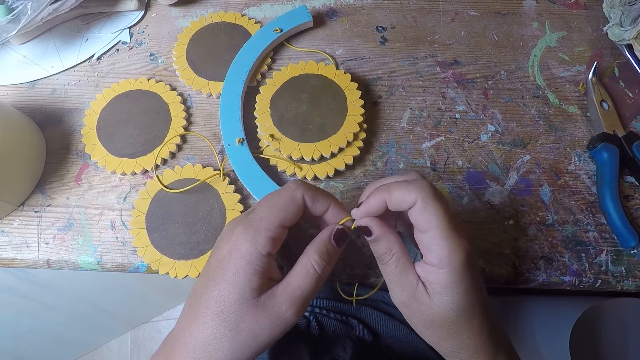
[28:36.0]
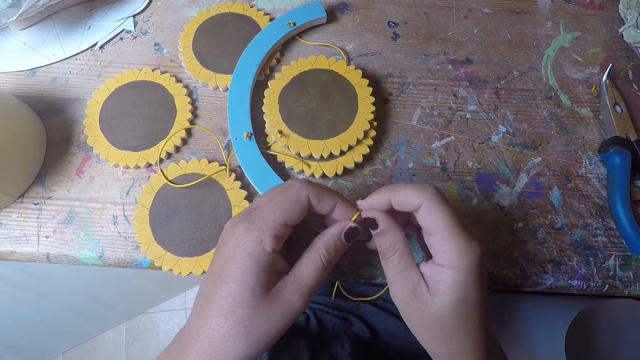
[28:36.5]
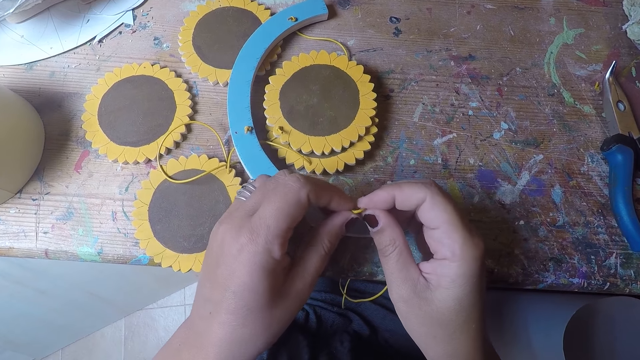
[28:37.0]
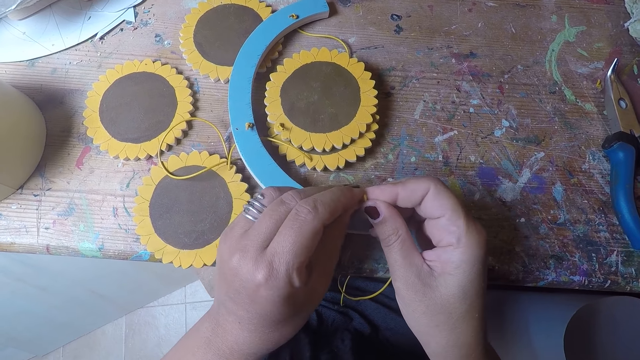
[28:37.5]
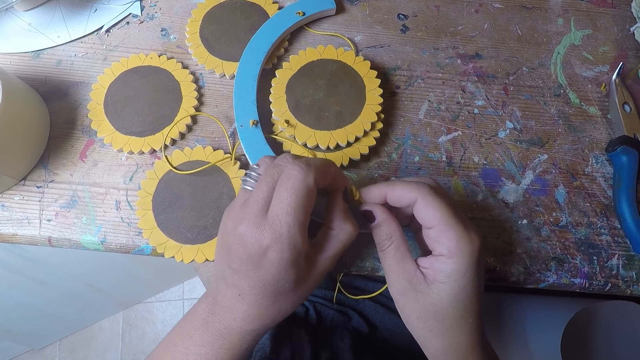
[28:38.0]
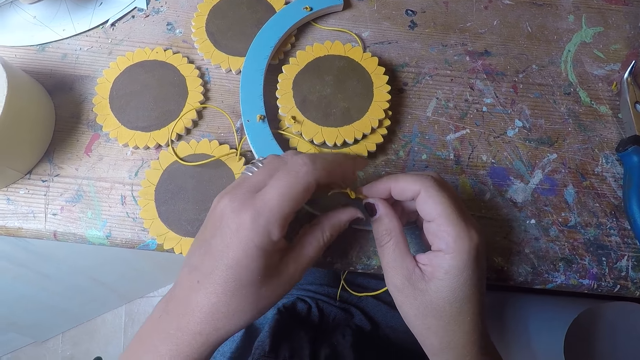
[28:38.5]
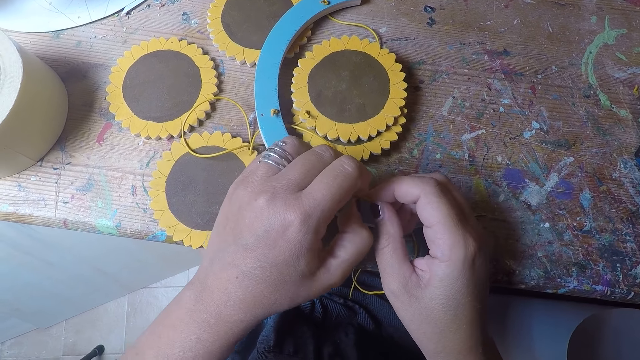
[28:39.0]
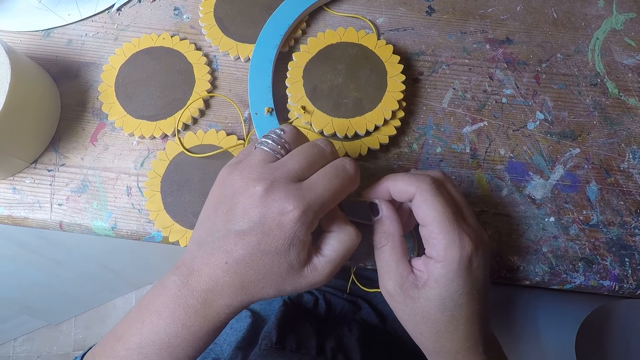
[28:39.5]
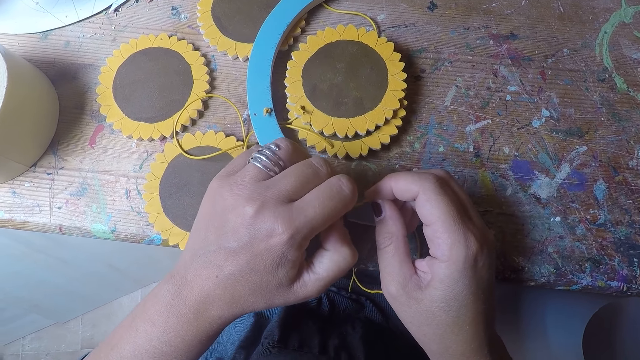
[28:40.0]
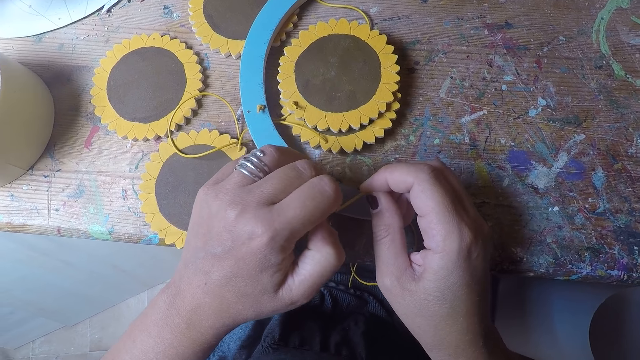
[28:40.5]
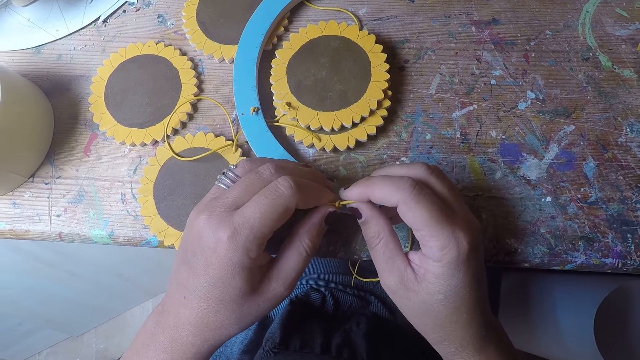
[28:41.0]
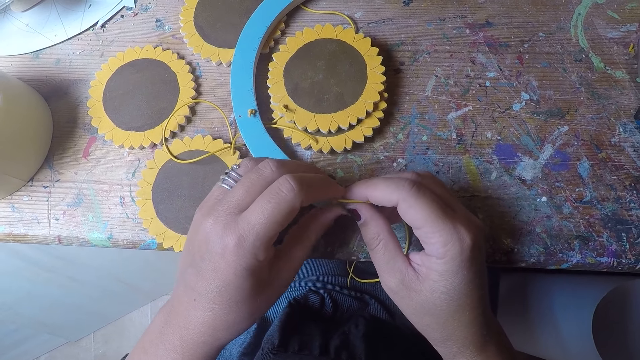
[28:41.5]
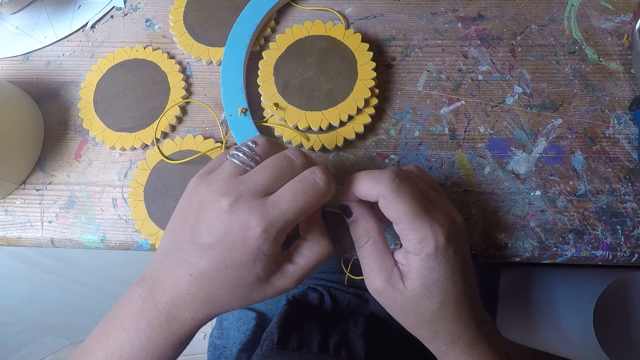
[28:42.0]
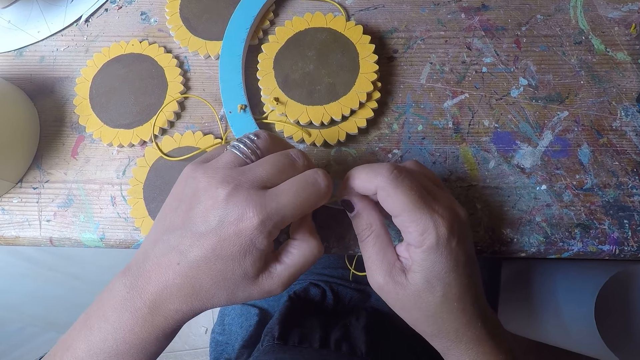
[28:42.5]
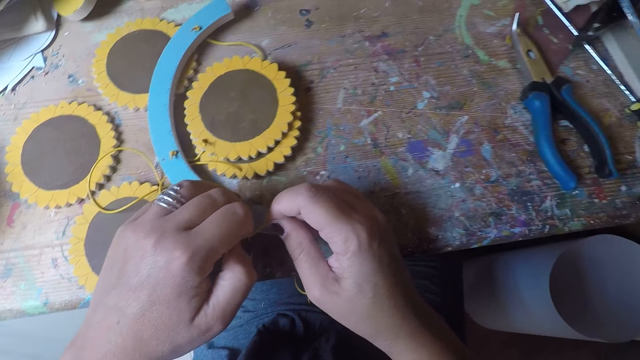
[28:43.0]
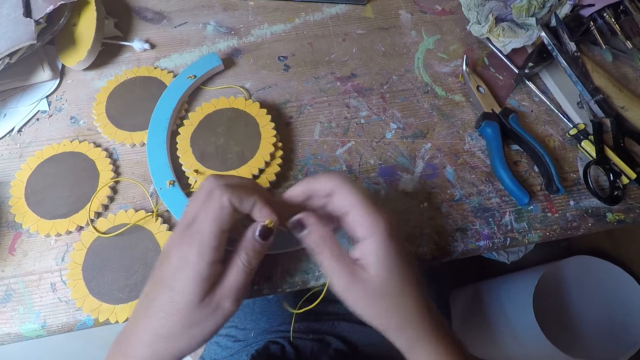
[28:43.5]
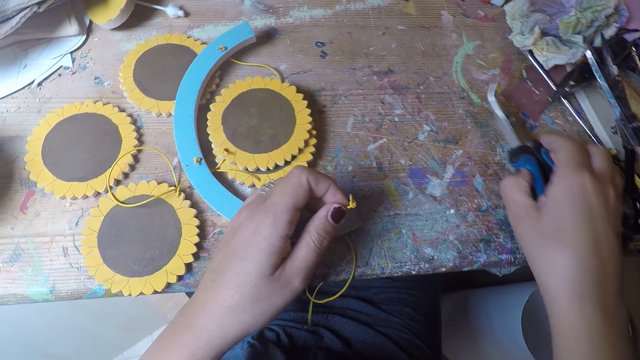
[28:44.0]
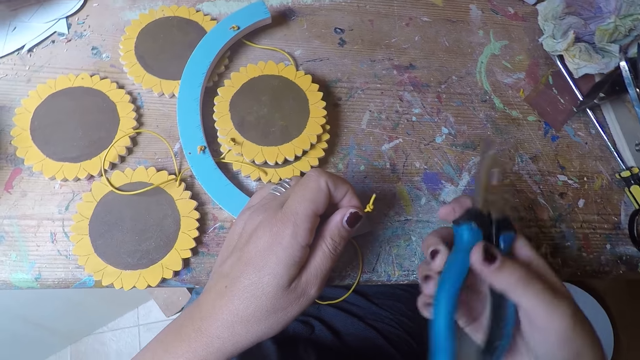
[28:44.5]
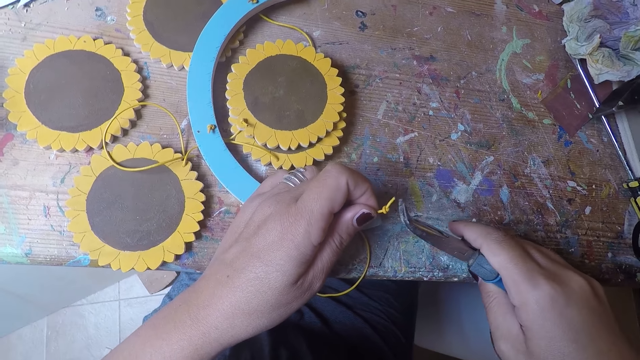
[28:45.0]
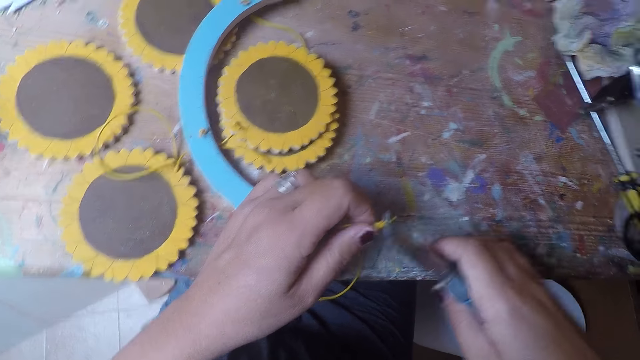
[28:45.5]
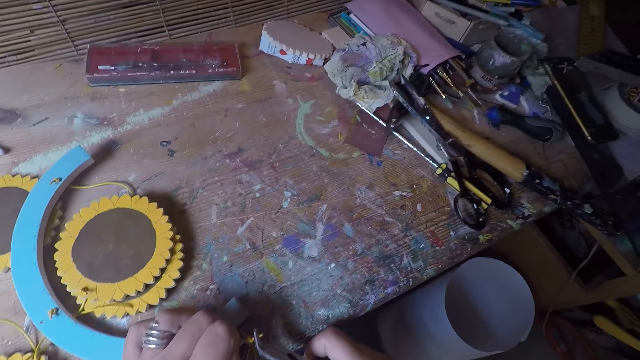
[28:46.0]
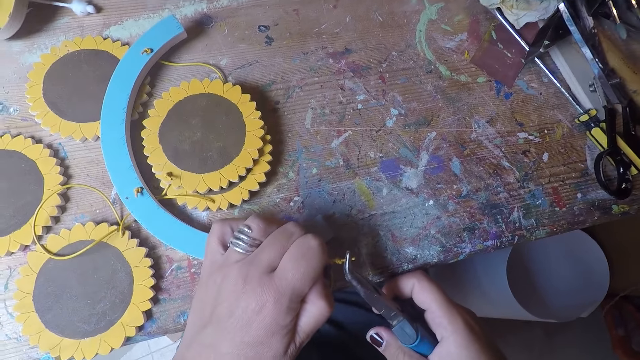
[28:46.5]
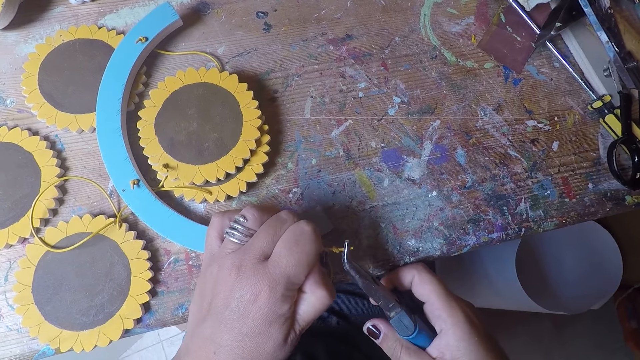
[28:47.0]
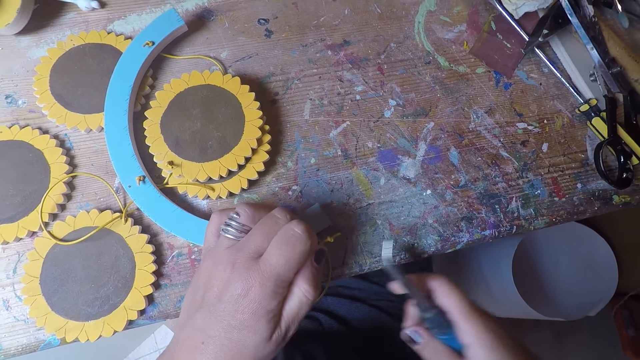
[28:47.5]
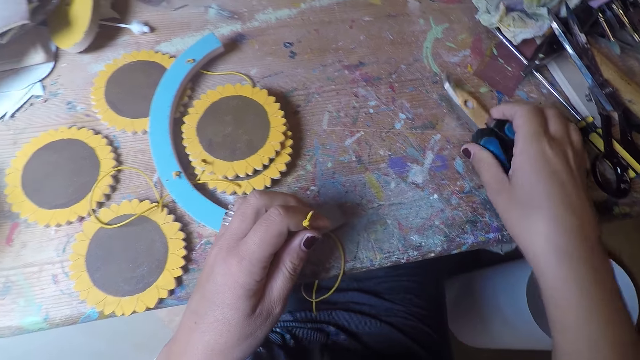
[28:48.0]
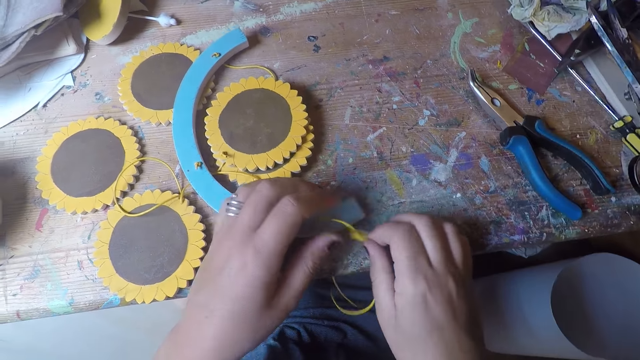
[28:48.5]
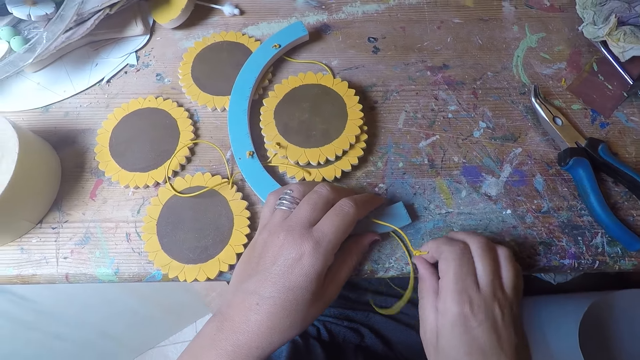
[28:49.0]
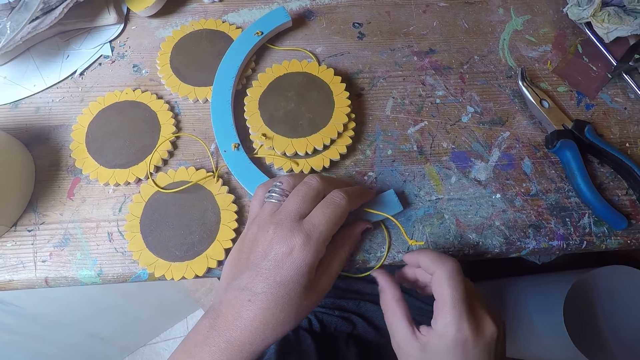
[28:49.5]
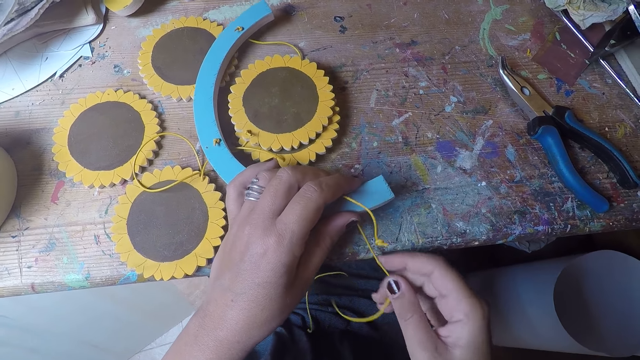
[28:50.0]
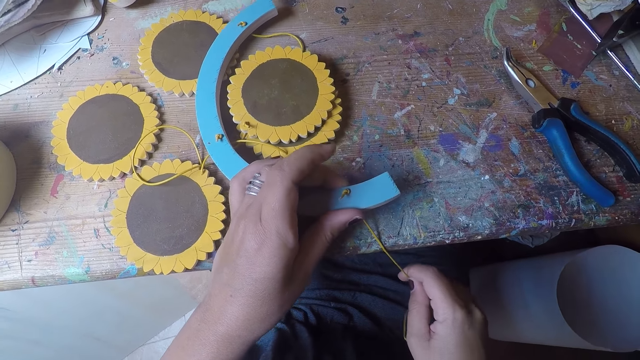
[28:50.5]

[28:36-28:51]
The camera wearer knots the thread with both hands. She picks a cutter or pliers from the table with her right hand. She cuts the thread with the cutter in her right hand. She tightens the knot with the pliers. She drops the cutter in her right hand on the table. She pulls the thread with her right hand.

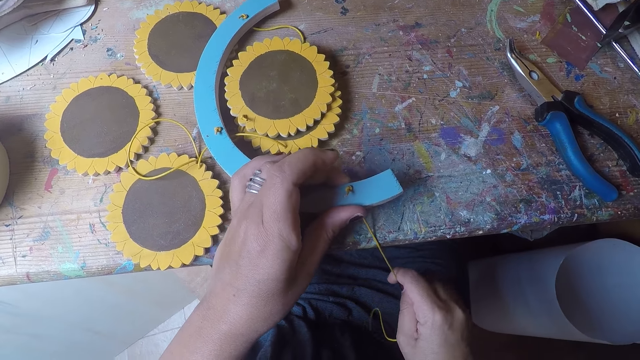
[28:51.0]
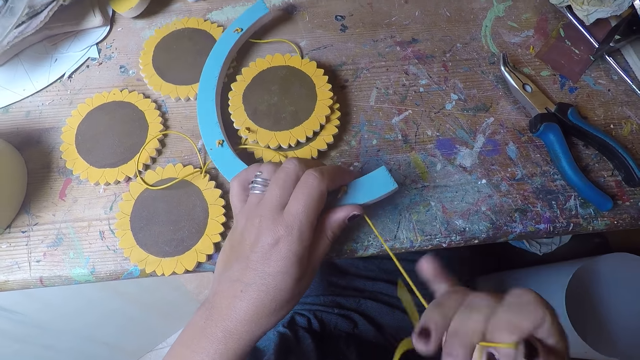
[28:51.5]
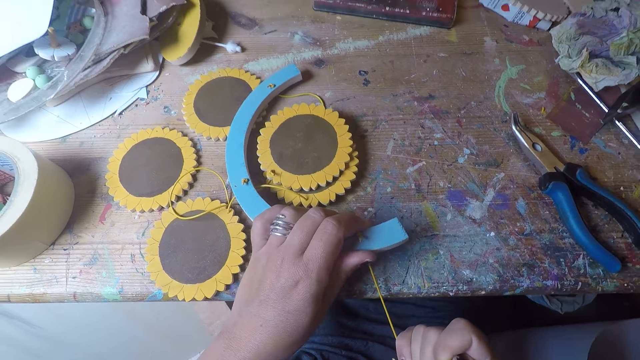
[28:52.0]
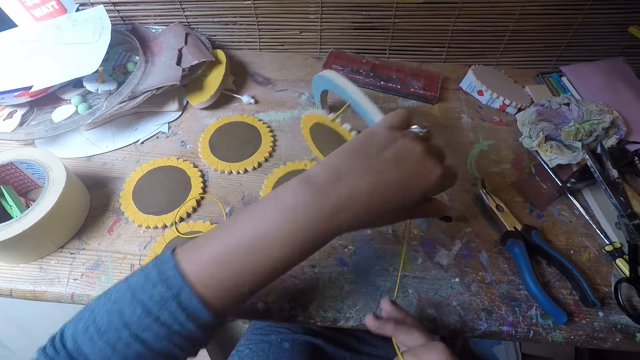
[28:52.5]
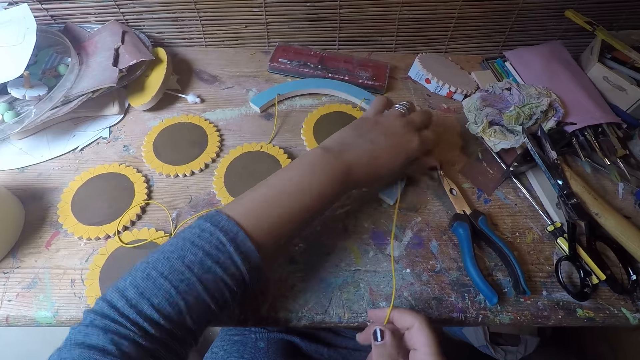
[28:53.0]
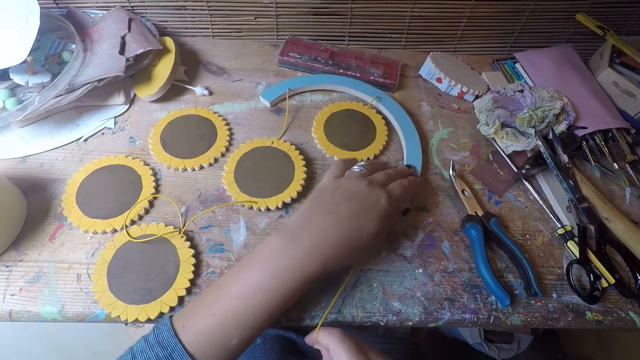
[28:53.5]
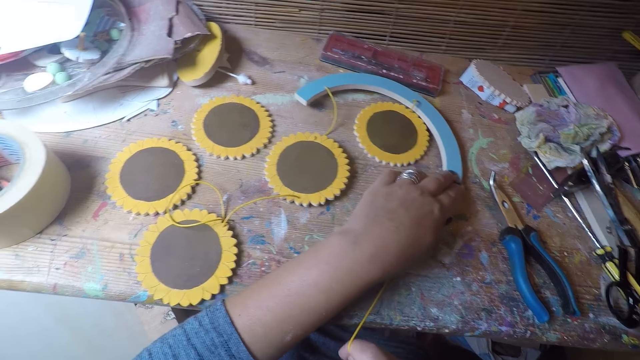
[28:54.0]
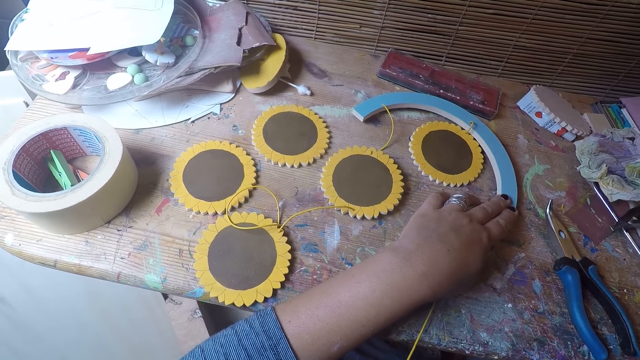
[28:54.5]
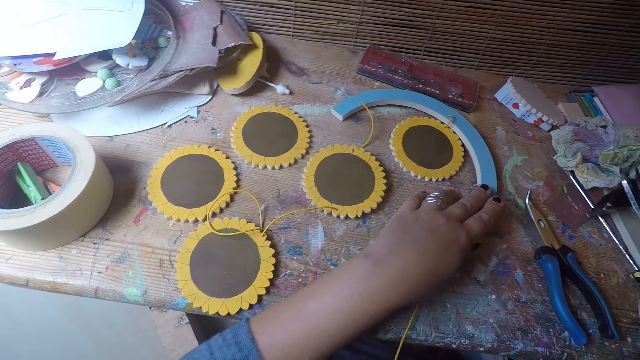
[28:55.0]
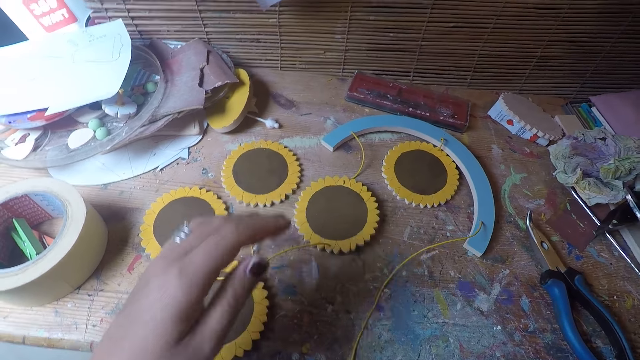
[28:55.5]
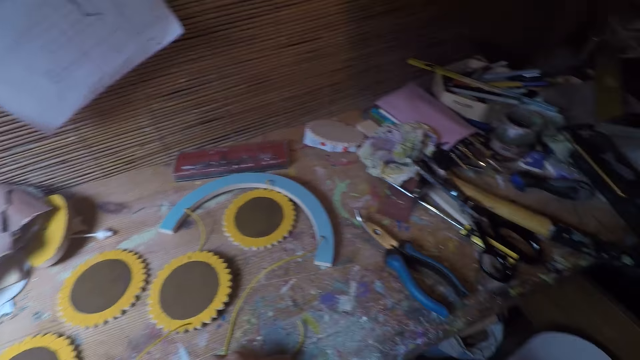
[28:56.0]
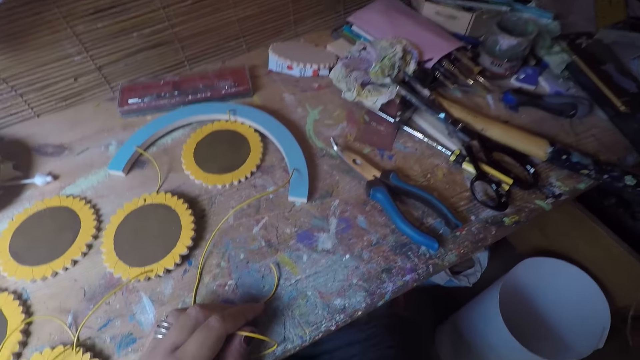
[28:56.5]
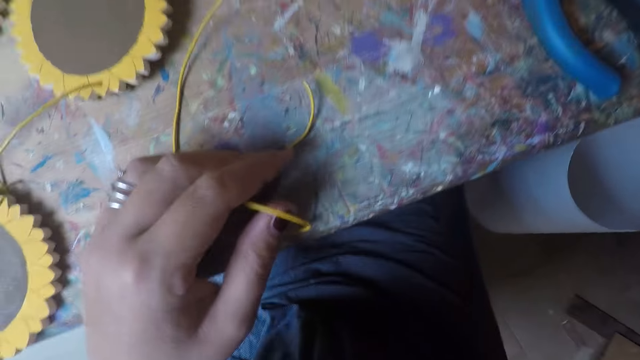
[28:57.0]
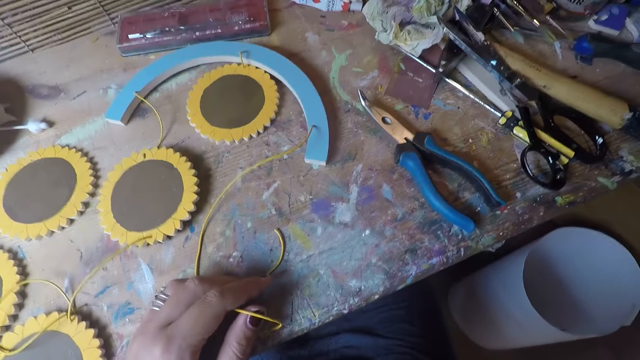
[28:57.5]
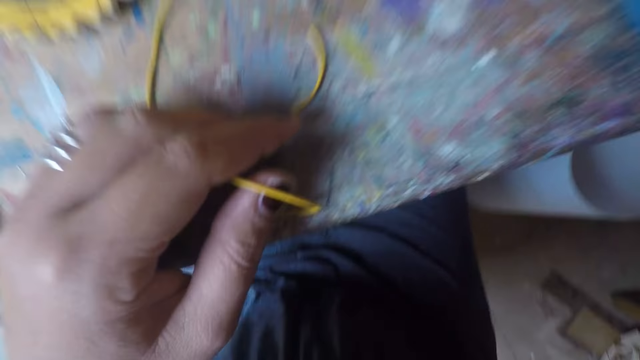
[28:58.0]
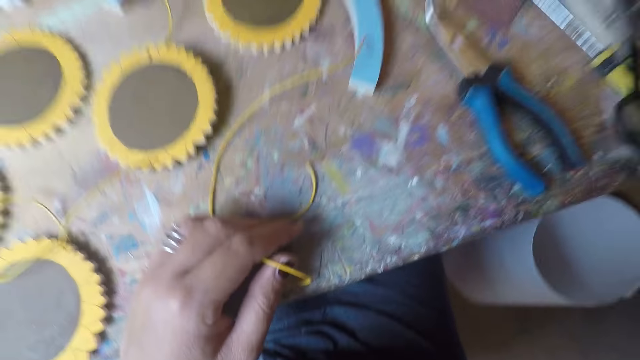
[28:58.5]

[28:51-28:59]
The camera wearer turns the table coaster arc over with her left hand. She holds the table coaster arc with her left hand. She pulls the cable. She holds the thread with her left hand.
